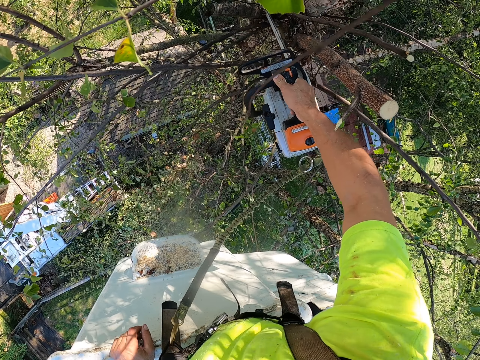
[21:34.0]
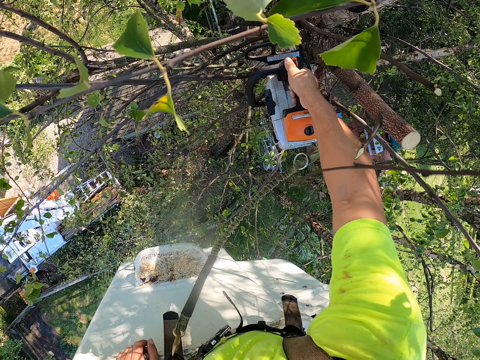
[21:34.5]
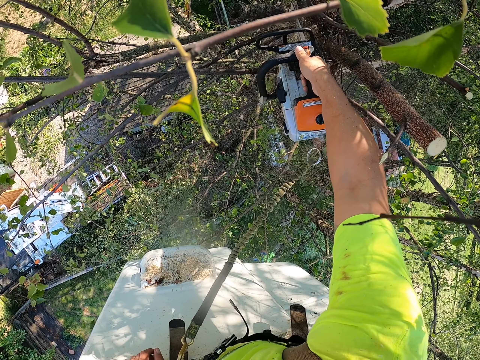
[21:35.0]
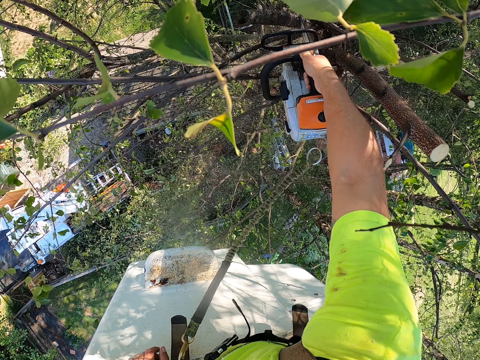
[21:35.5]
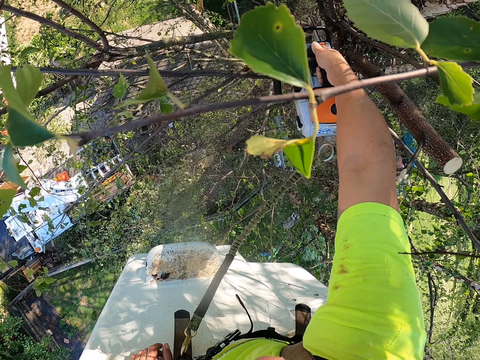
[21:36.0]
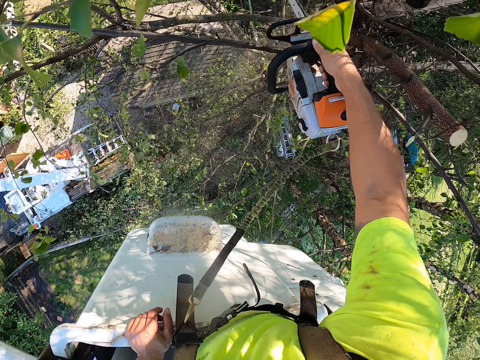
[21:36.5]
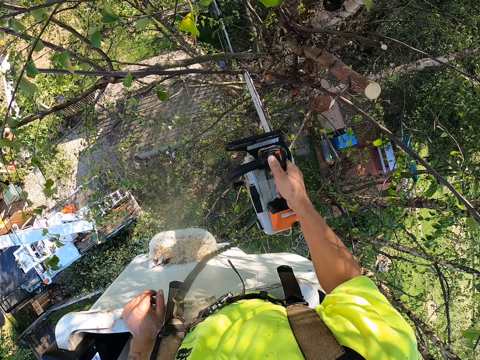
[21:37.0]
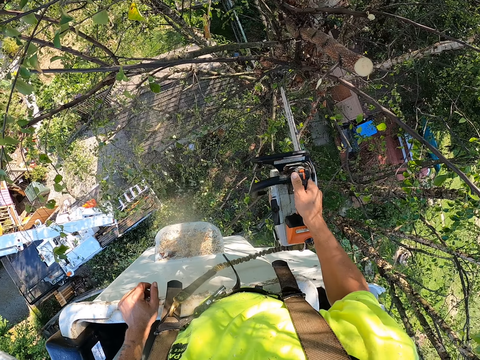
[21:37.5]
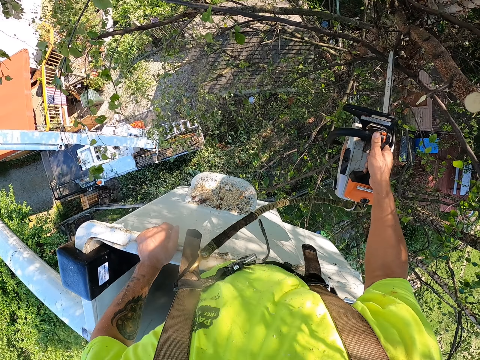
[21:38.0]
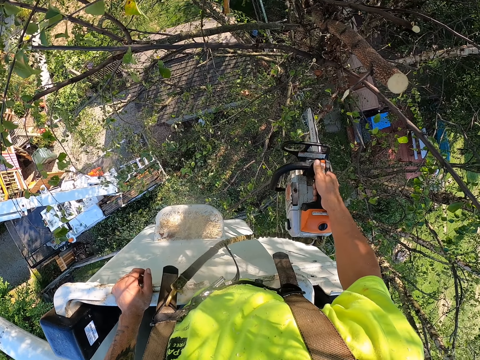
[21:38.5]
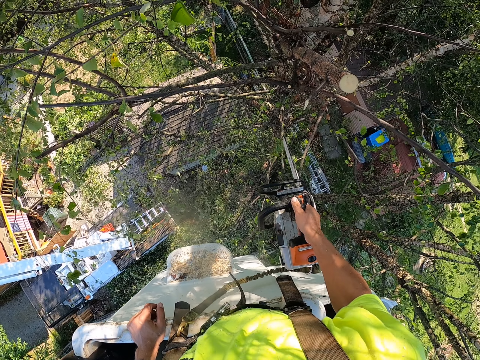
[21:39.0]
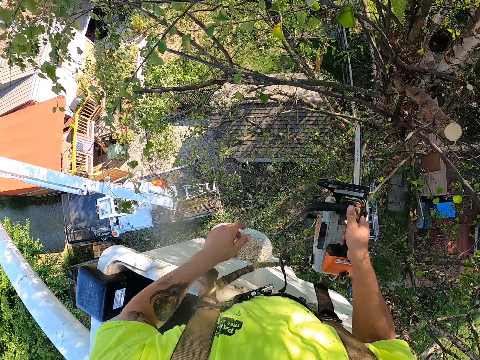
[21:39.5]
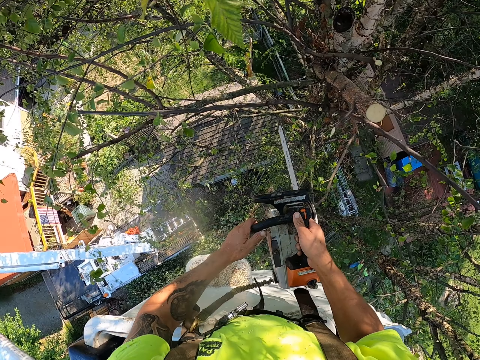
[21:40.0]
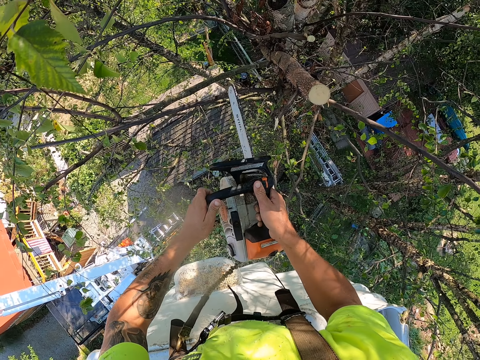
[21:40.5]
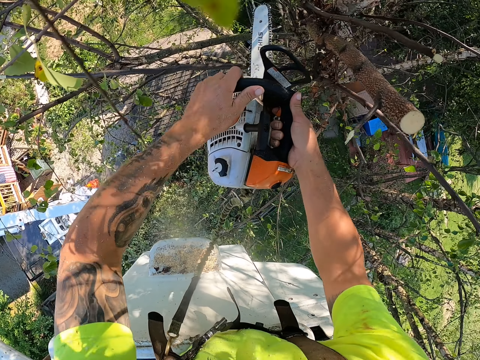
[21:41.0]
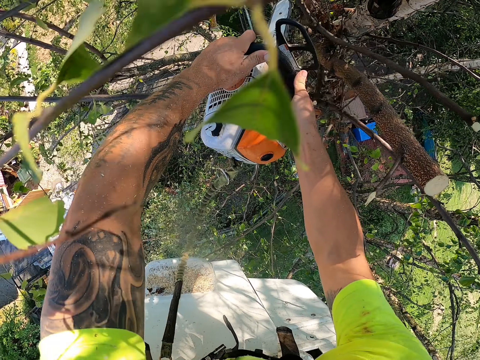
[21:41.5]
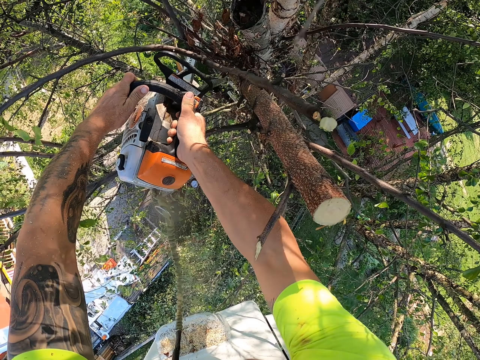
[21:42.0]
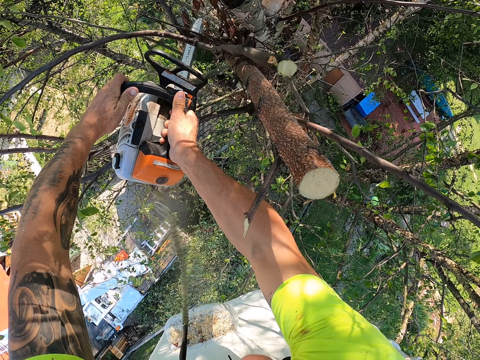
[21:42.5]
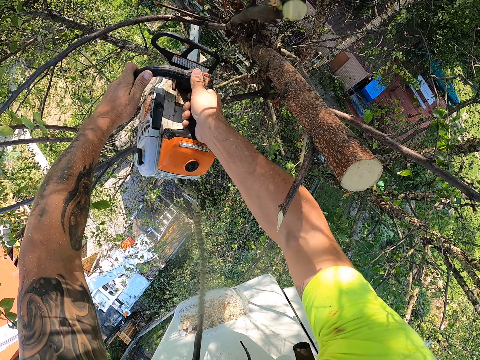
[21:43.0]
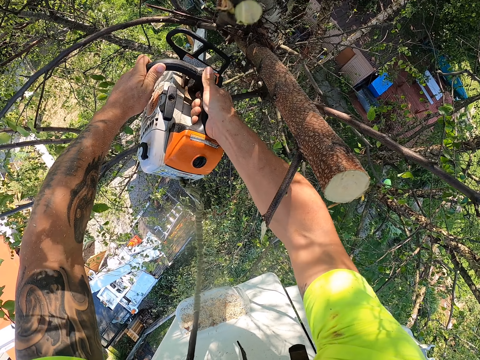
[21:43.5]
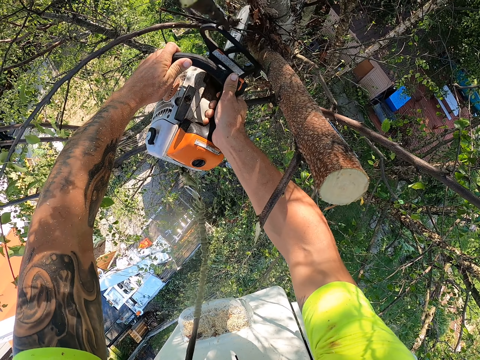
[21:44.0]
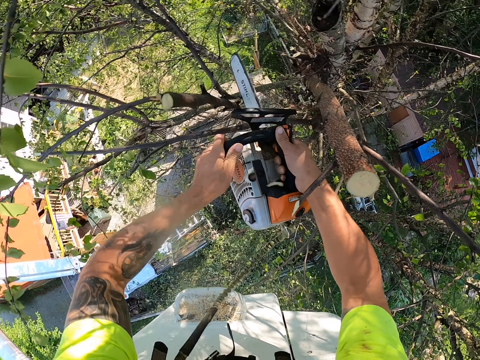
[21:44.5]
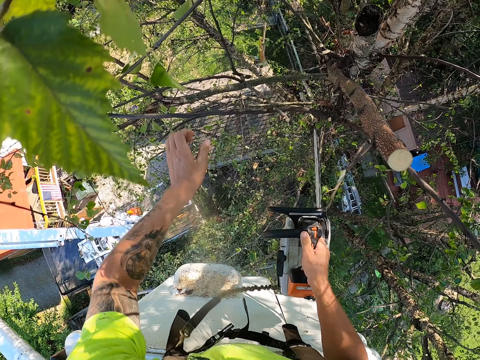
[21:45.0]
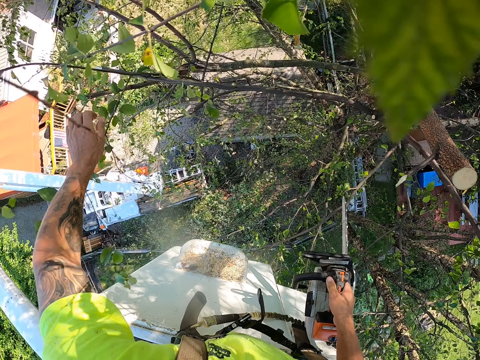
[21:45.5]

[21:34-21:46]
The camera wearer holds the chain saw with both hands. He cuts some tree branches from the tree with the chain saw in both hands.

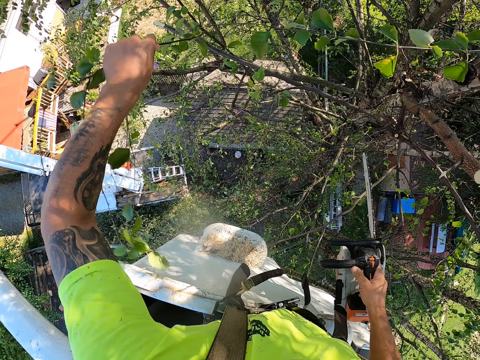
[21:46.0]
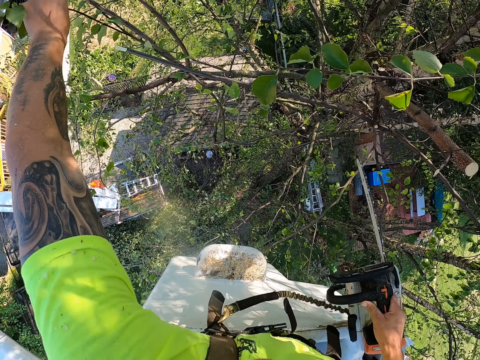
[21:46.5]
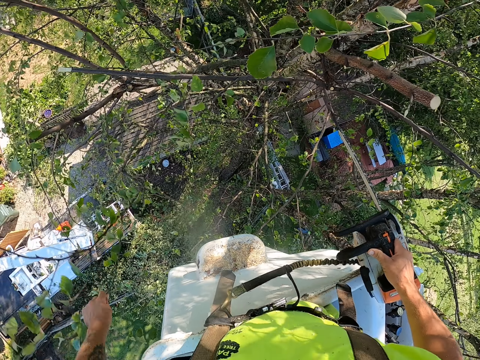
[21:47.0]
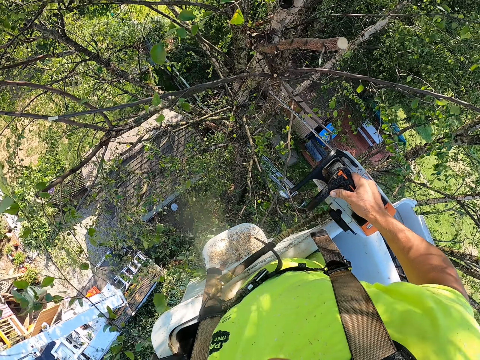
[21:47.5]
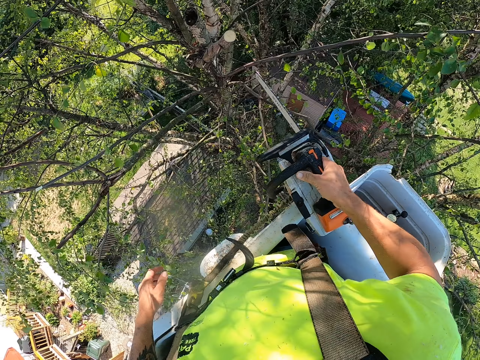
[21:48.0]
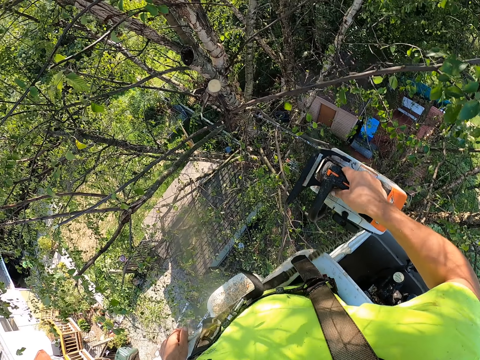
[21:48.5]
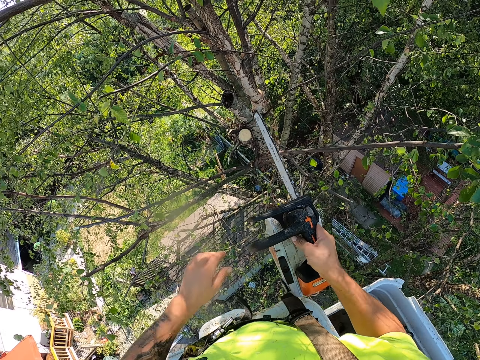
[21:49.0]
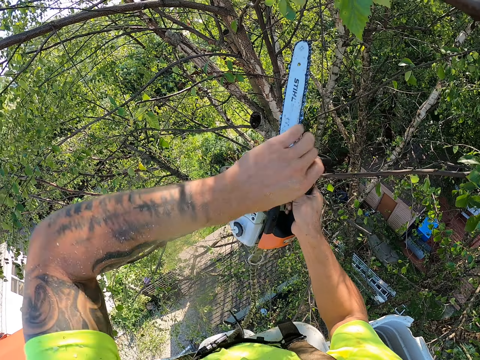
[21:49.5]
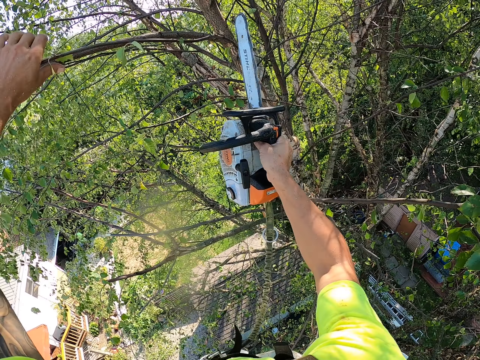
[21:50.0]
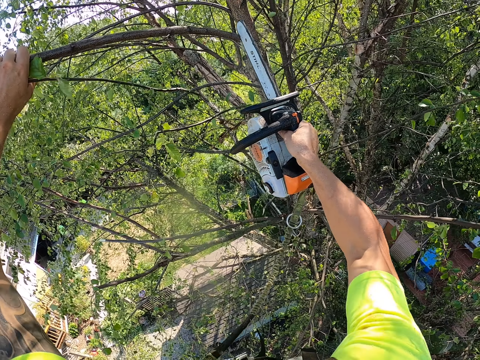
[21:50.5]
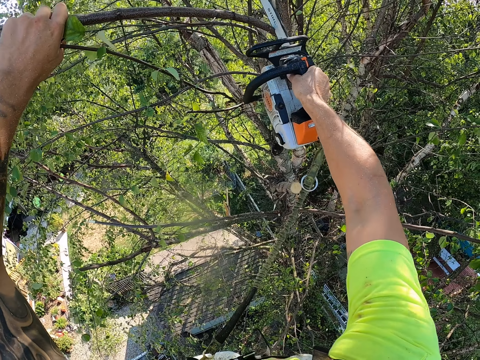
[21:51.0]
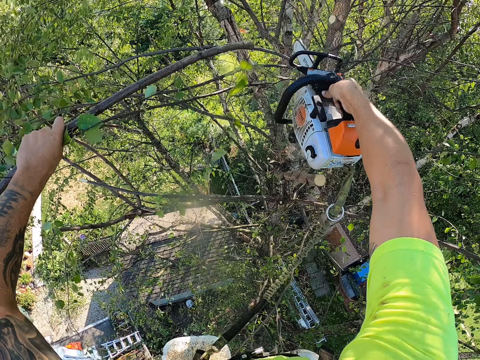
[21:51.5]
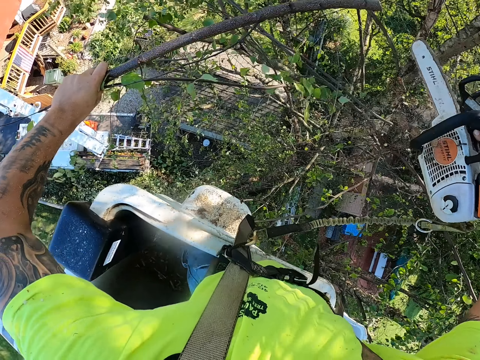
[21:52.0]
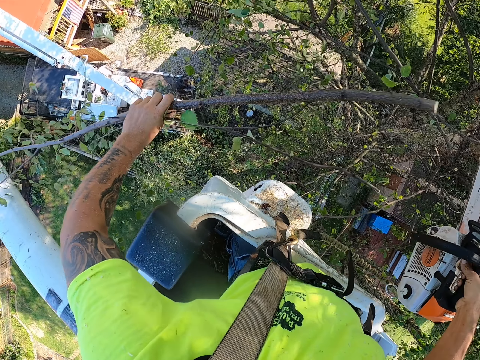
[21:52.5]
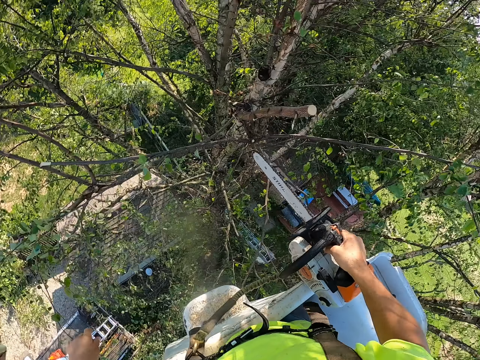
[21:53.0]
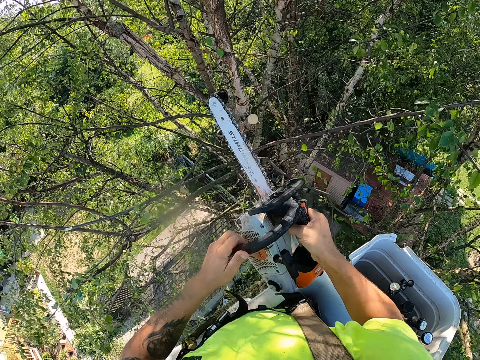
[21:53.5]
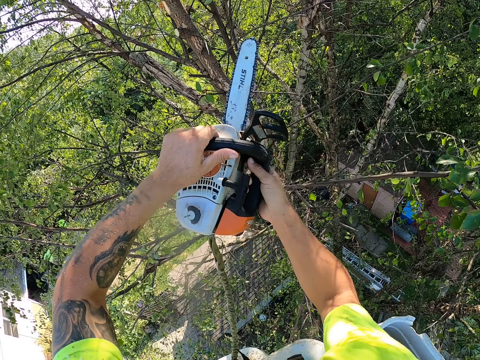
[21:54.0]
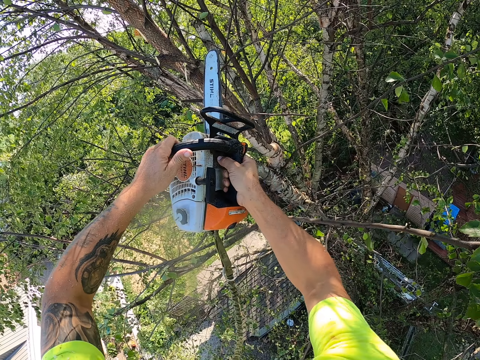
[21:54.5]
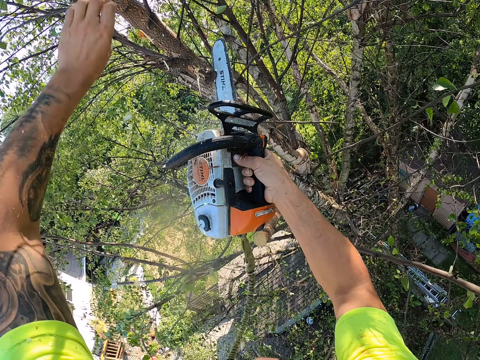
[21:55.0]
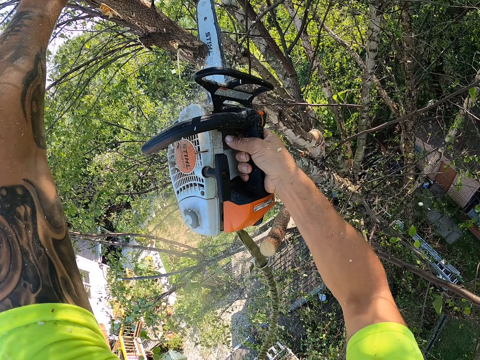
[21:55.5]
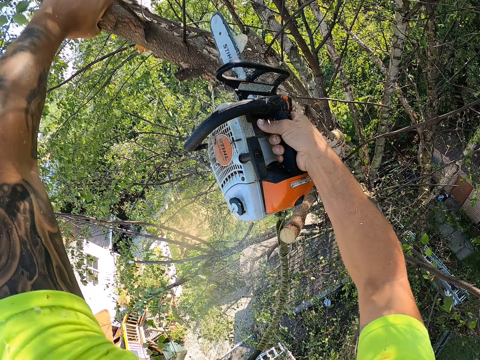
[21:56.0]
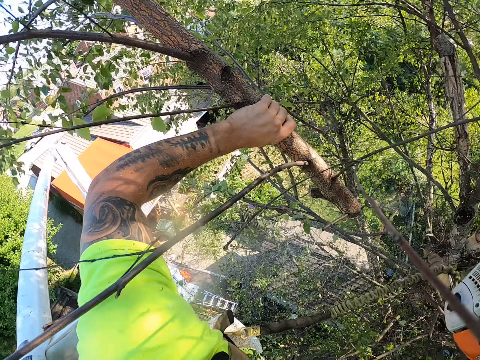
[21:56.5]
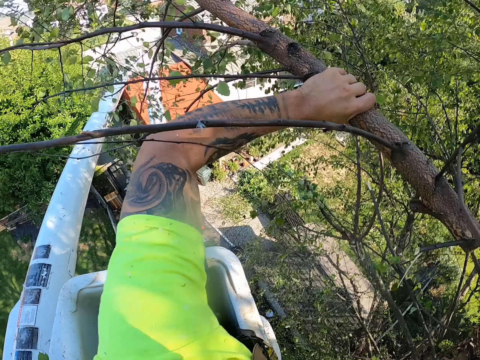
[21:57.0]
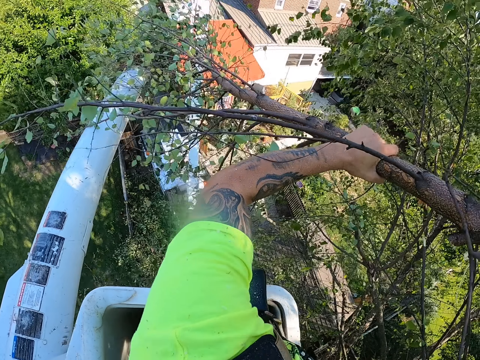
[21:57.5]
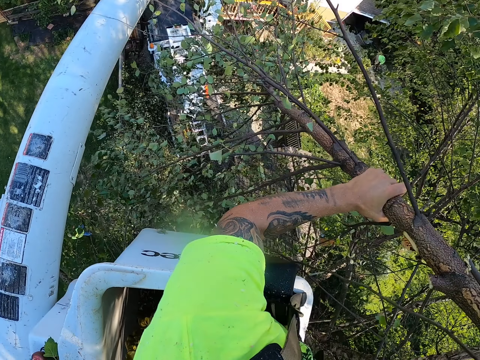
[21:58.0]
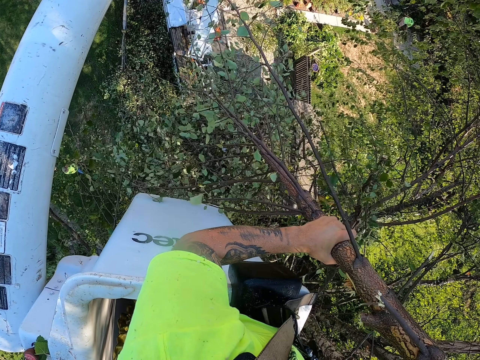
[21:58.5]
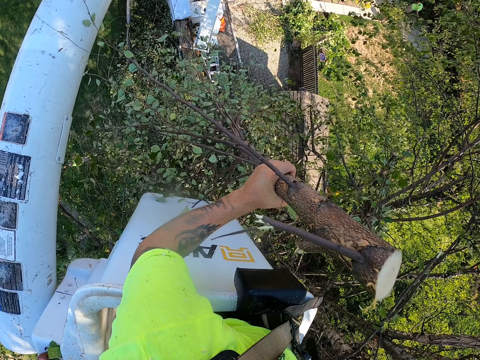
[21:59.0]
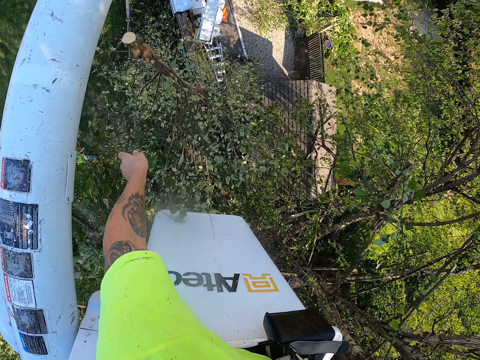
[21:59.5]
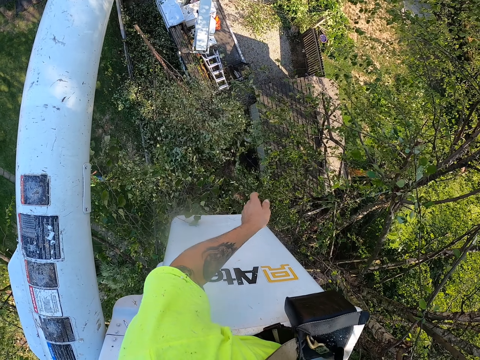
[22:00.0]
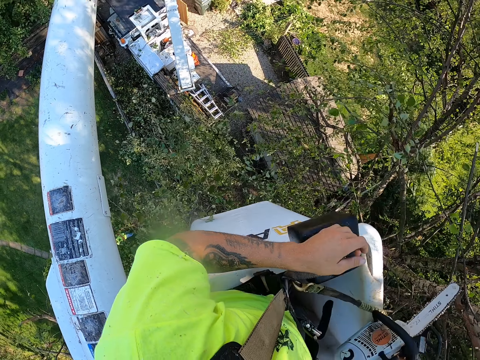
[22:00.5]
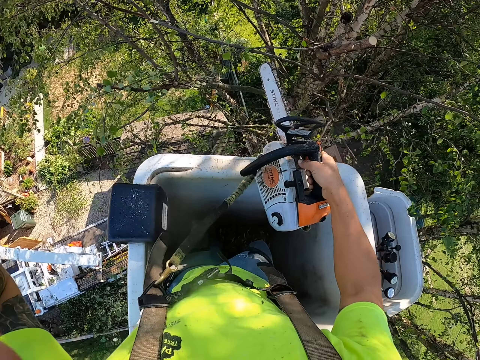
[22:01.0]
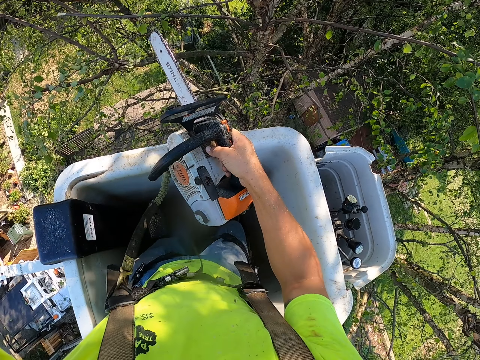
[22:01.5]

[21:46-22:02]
The camera wearer cuts a tree branch from the tree with his left hand. He throws the tree branch in his left hand to the ground. He pulls the branches with the hand. He holds a tree branch on the tree with his left hand. He cuts the tree branch from the tree with the chain saw in his right hand. He throws the tree branch in his left hand to the ground. He holds a tree branch on the tree with his left hand. He cuts the tree branch from the tree with the chain saw in his right hand. He throws the tree branch in his left hand to the ground.
